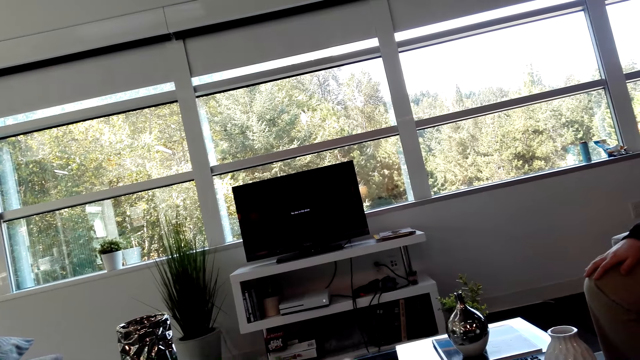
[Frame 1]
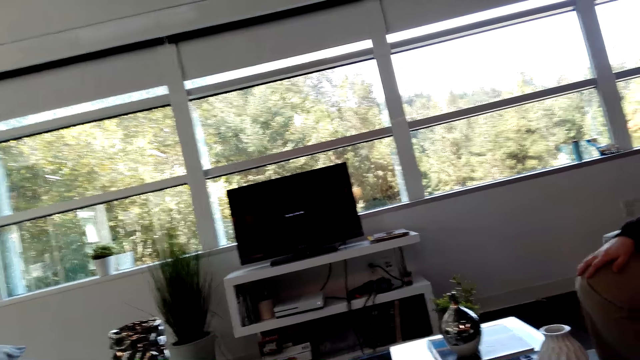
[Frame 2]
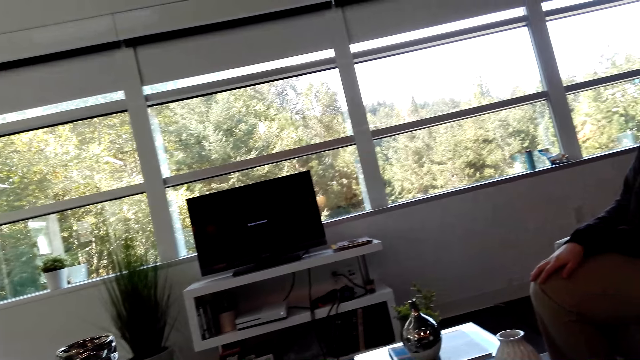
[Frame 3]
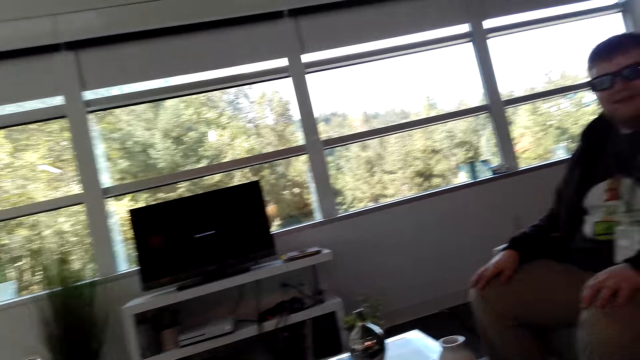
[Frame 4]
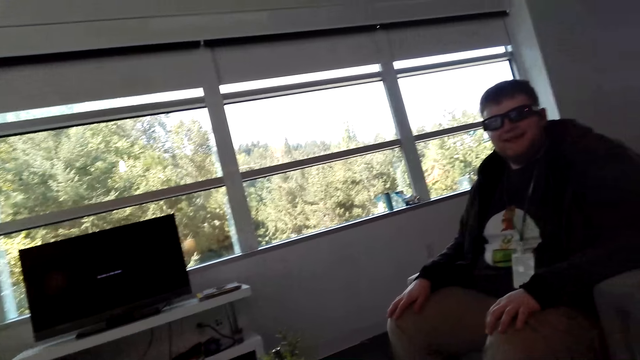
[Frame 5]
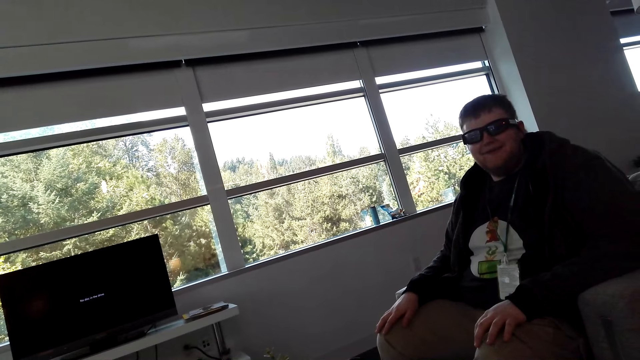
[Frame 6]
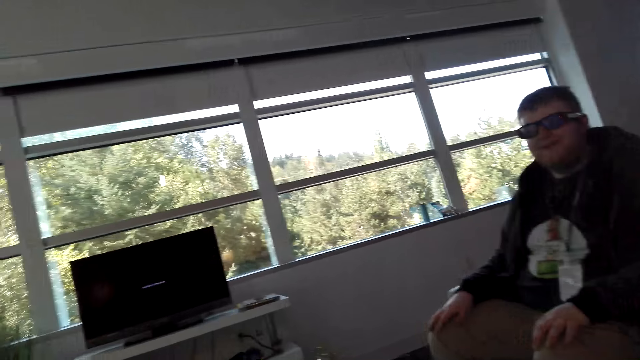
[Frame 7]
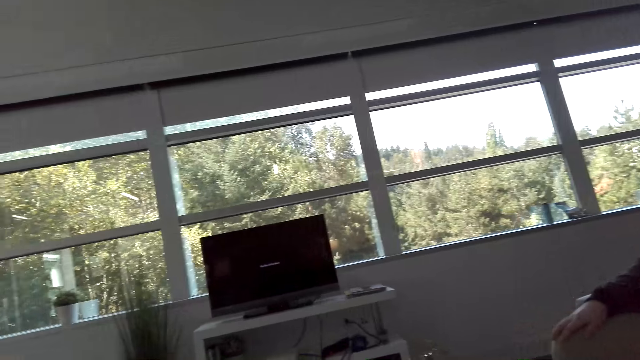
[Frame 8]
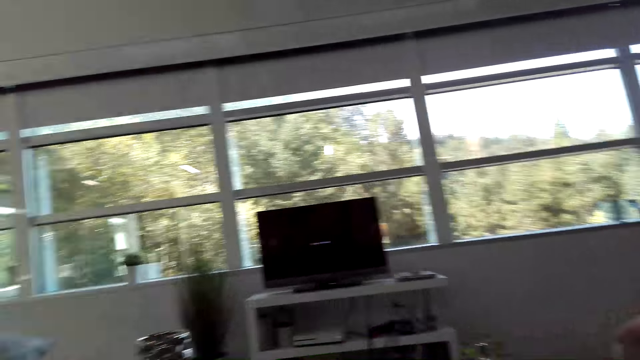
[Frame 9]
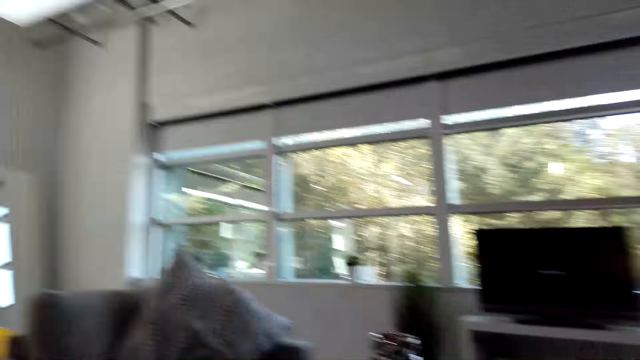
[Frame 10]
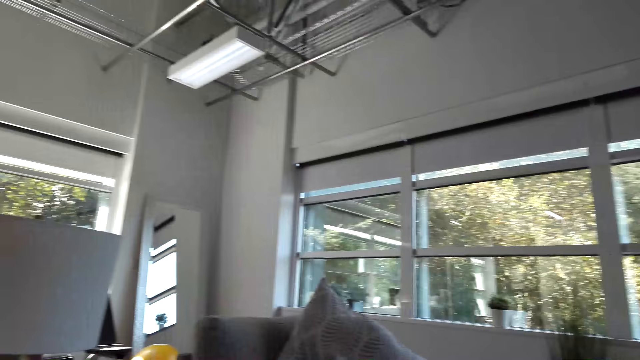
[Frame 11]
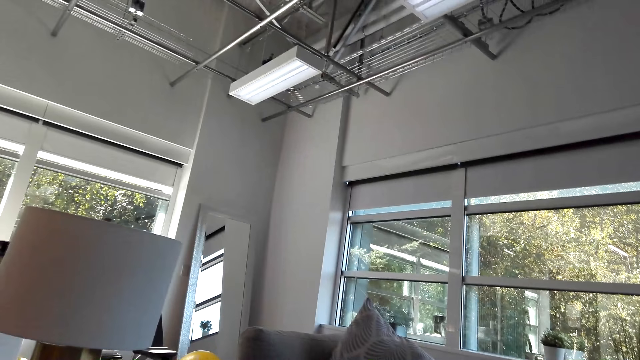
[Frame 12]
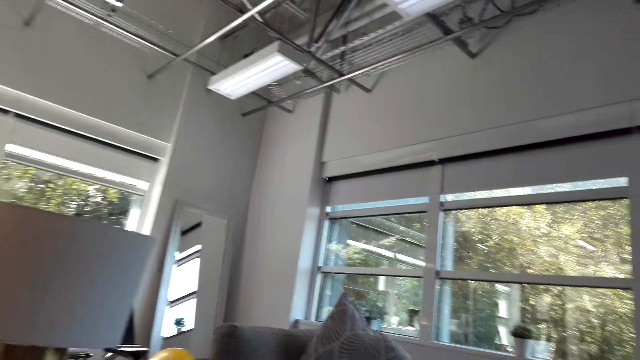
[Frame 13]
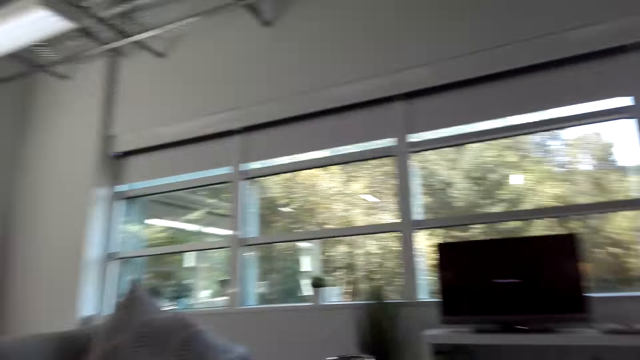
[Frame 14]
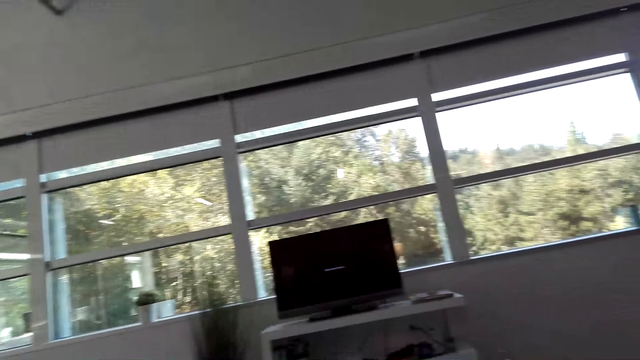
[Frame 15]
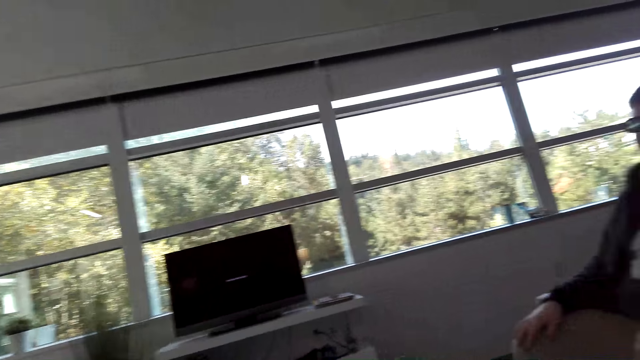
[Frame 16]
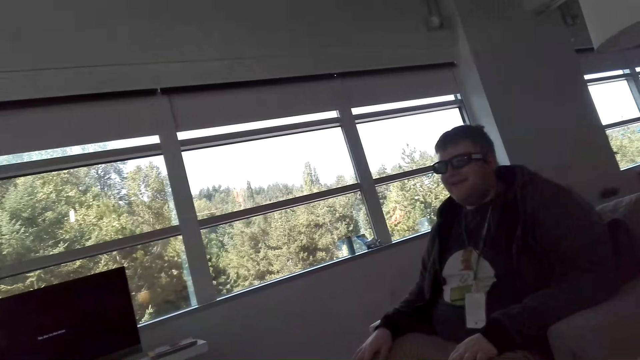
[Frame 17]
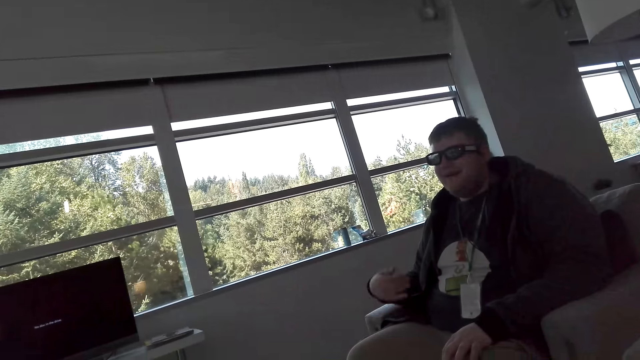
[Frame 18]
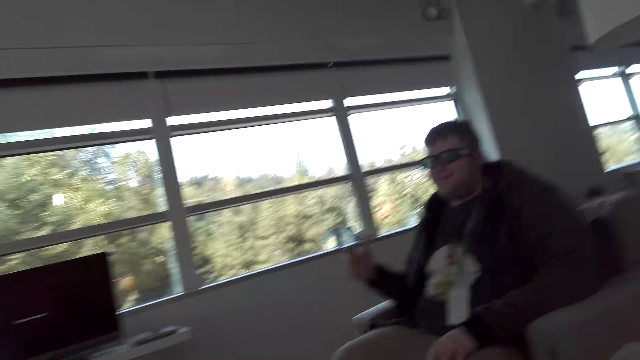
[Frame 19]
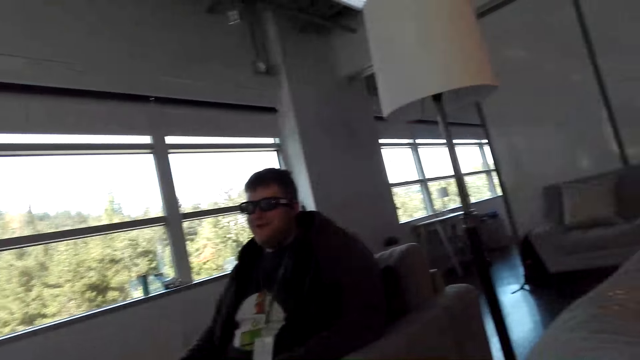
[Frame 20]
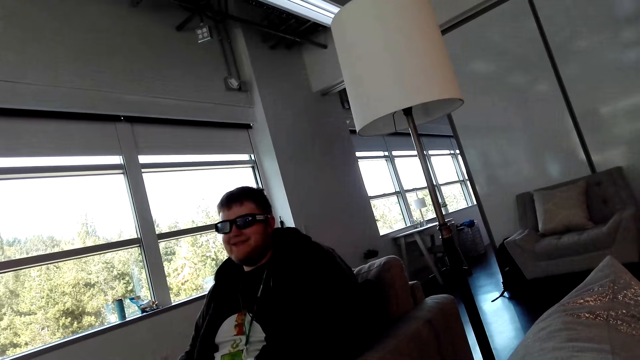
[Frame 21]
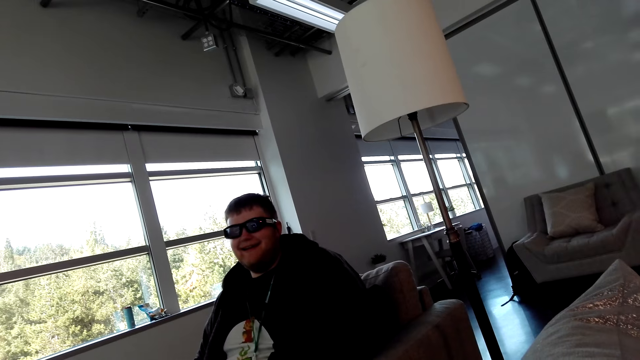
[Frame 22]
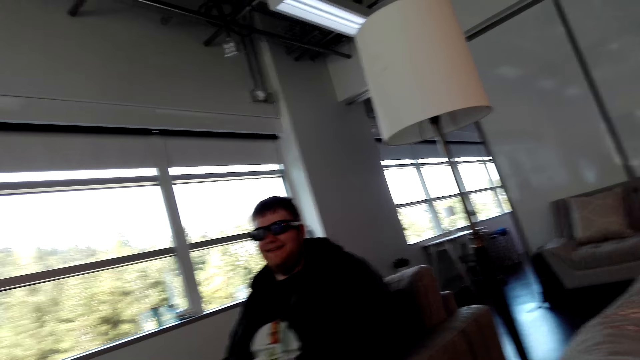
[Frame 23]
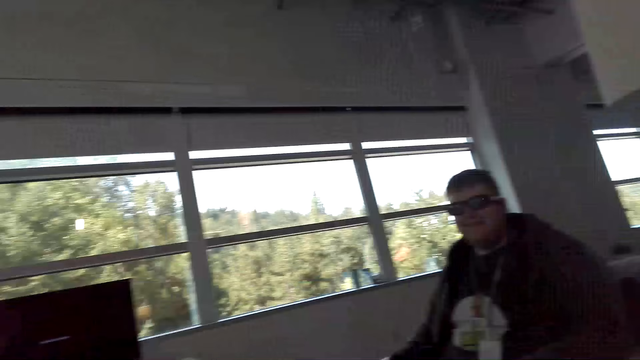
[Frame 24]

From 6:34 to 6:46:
A man places his hands on his lap. The camera wearer looks around. The man dialogues with the camera wearer.

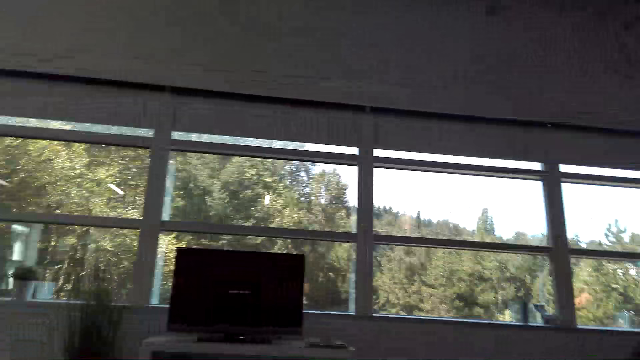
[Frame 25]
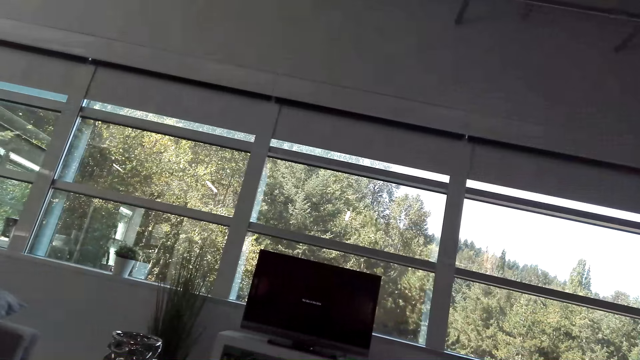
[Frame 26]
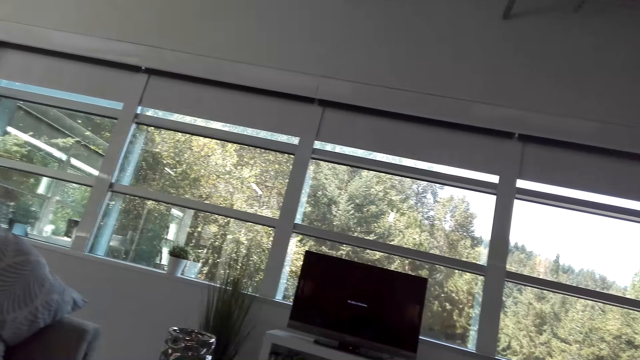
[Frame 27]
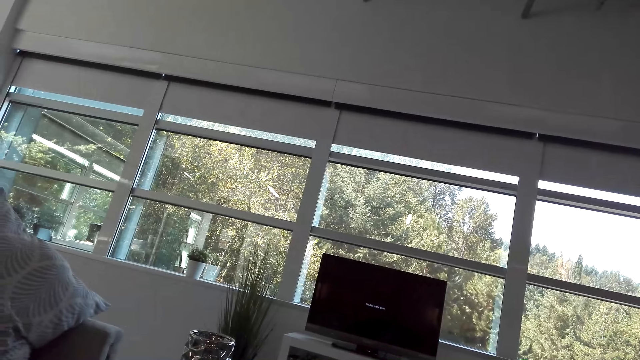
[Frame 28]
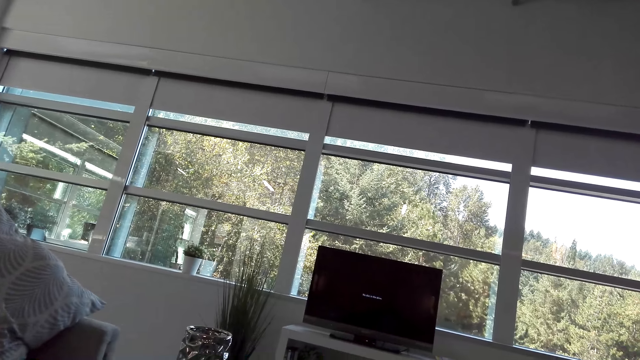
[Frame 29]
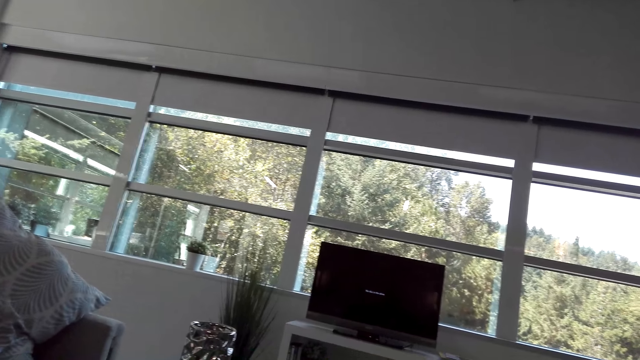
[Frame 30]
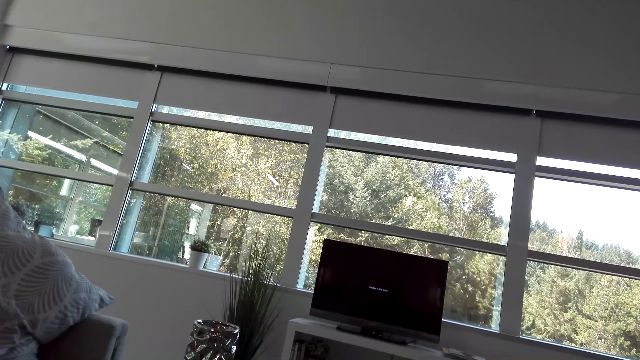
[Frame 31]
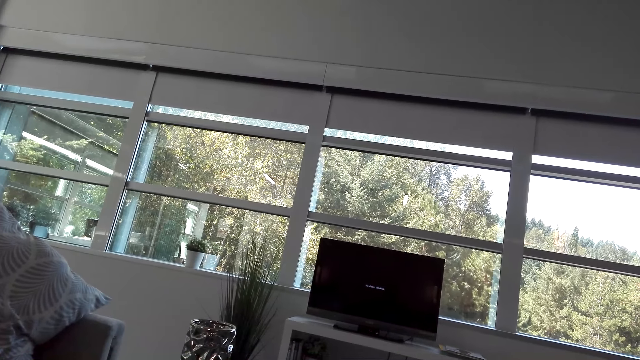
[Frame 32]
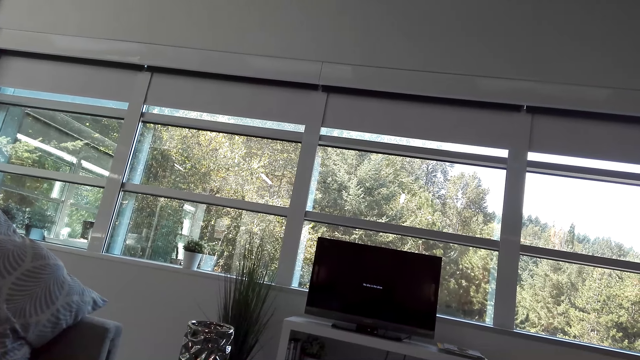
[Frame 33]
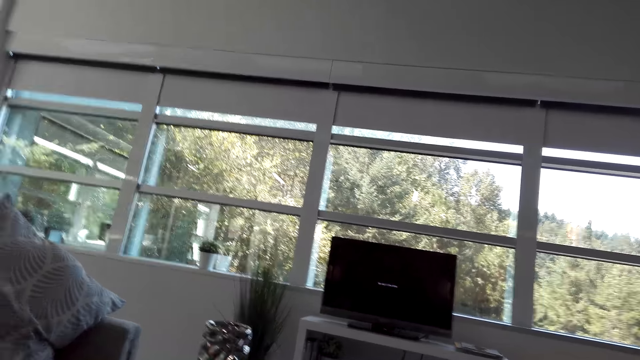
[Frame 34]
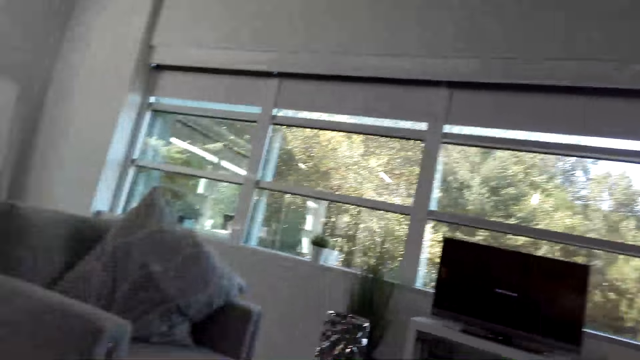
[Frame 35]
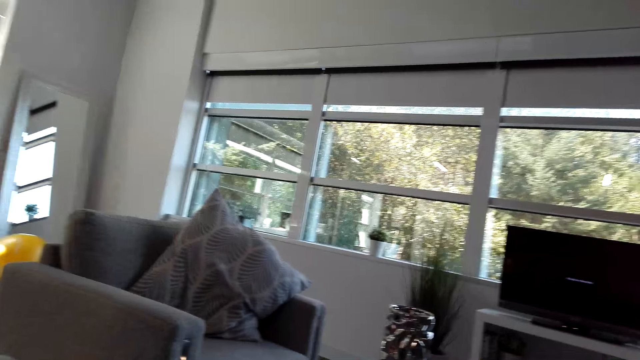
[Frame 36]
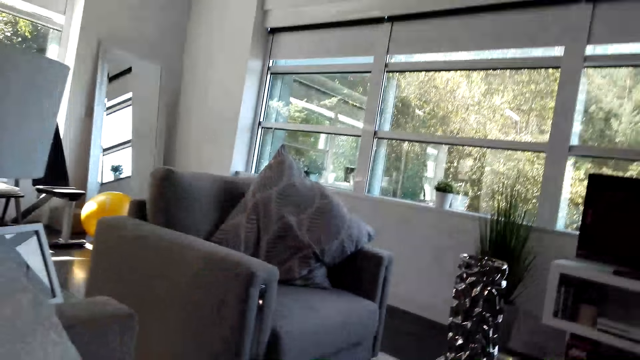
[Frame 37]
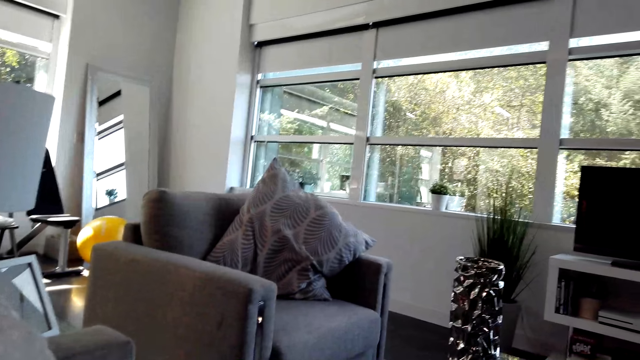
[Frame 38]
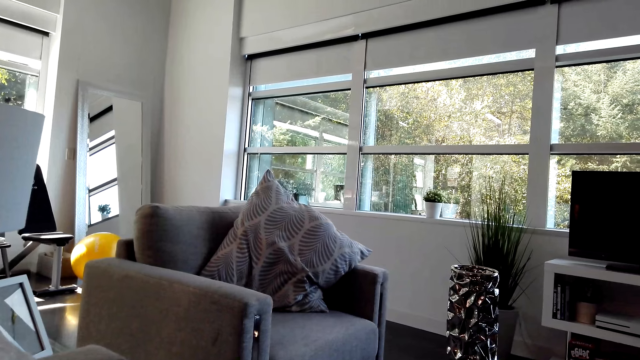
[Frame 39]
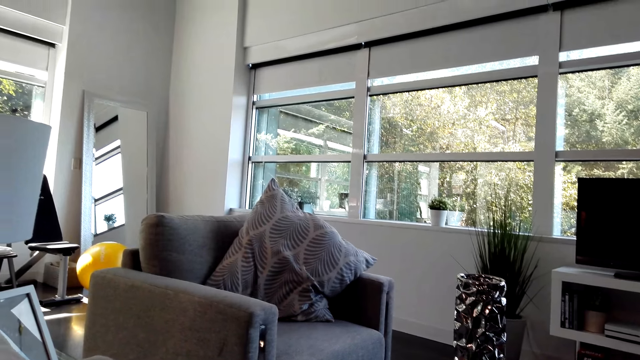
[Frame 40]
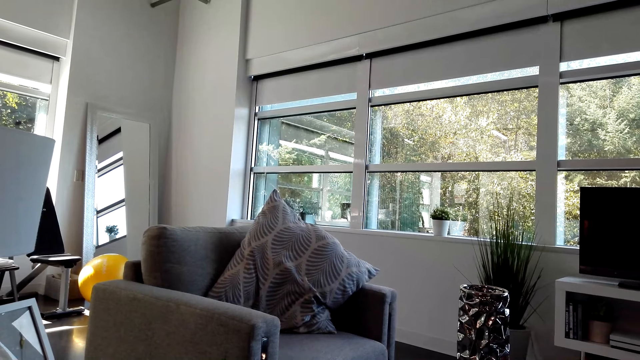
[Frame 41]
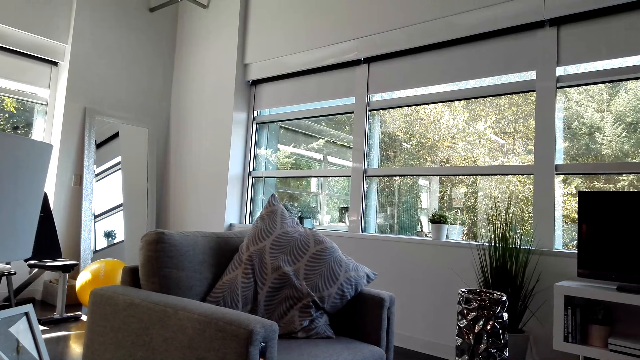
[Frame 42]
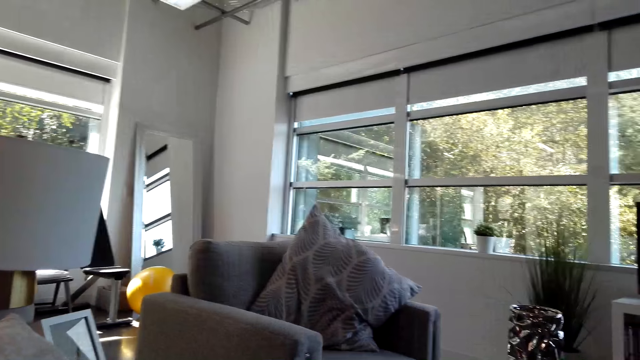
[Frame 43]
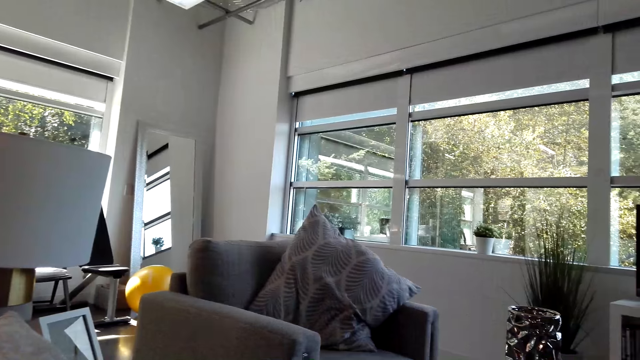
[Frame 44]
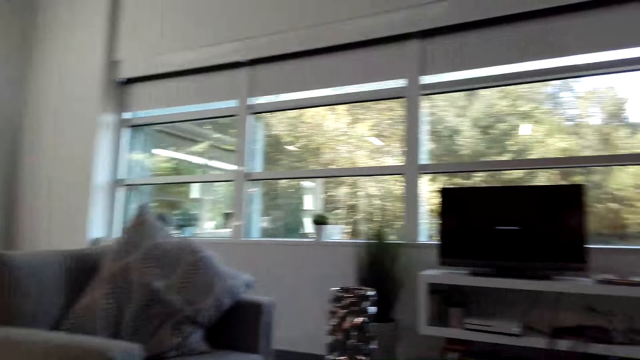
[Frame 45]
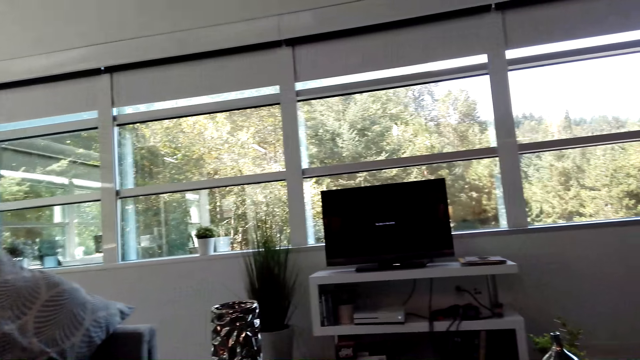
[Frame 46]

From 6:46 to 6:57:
The camera wearer looks around the house.
